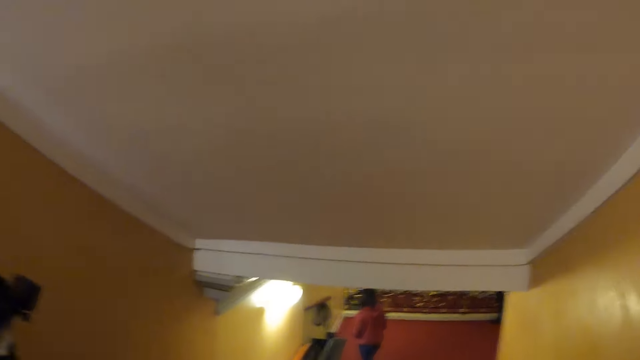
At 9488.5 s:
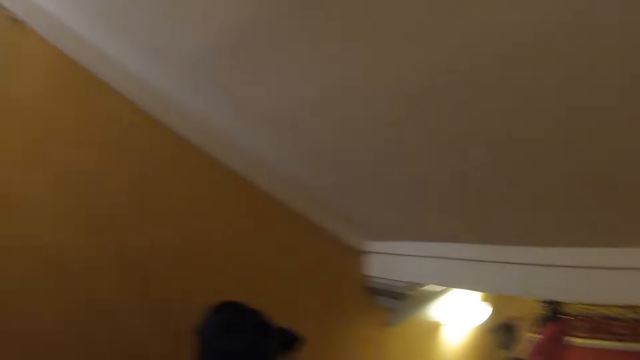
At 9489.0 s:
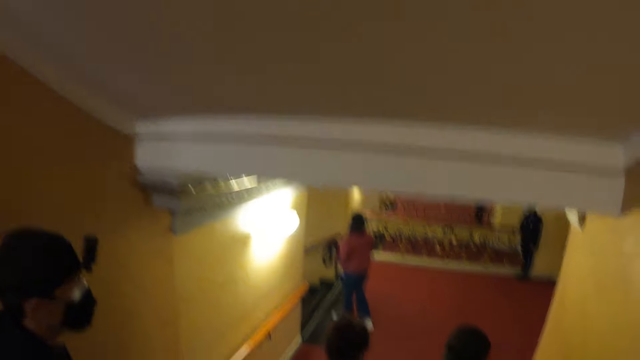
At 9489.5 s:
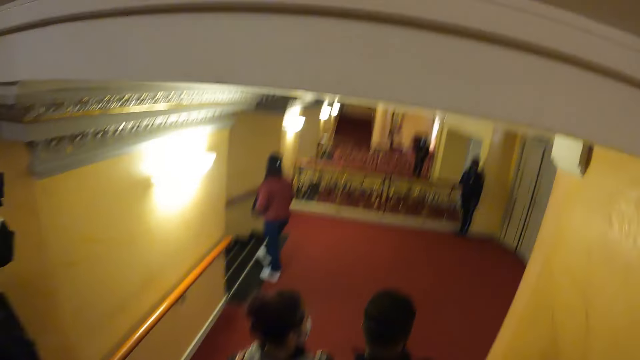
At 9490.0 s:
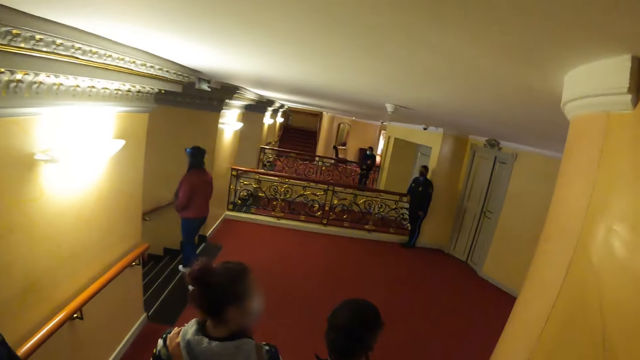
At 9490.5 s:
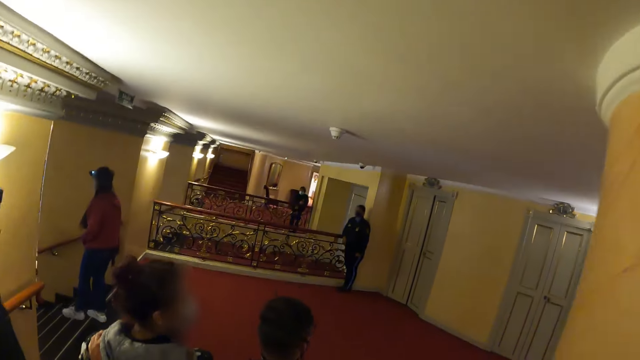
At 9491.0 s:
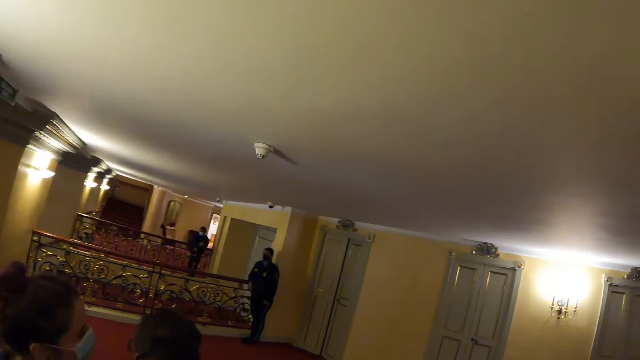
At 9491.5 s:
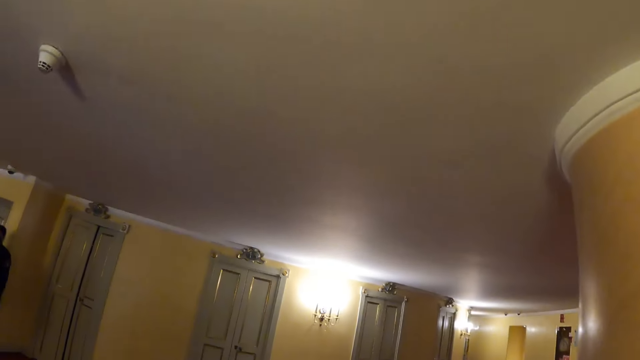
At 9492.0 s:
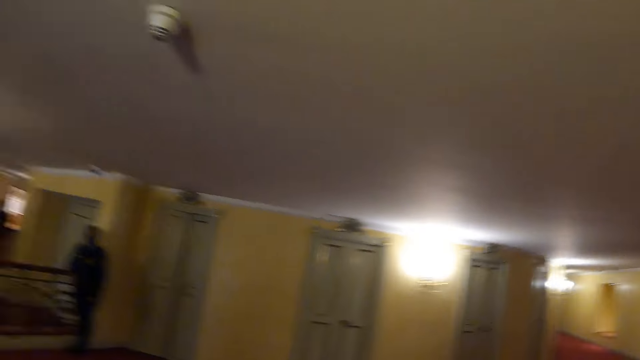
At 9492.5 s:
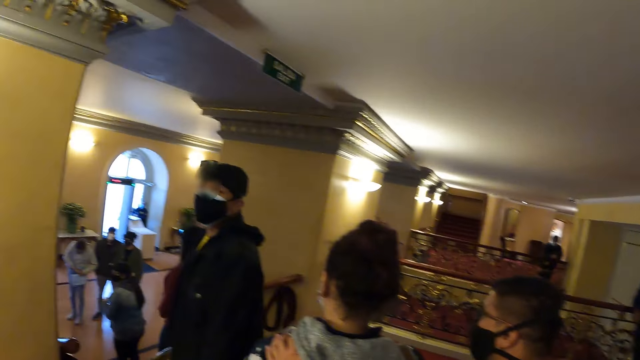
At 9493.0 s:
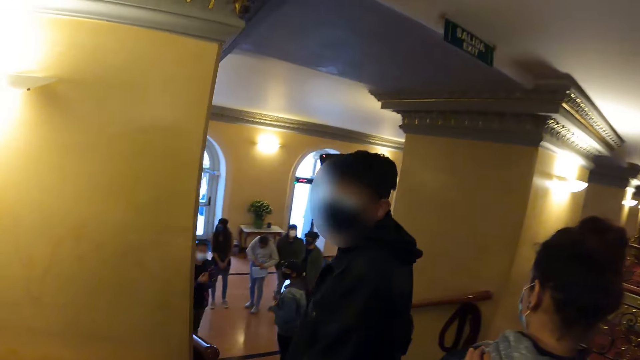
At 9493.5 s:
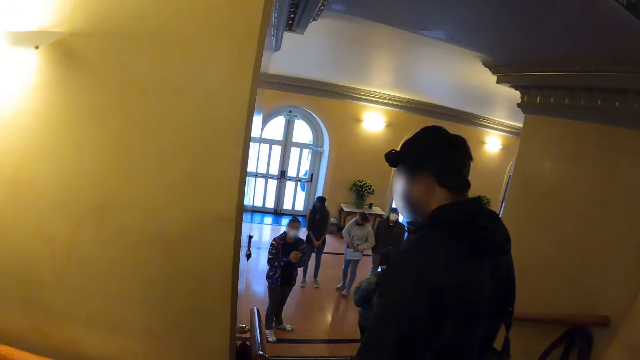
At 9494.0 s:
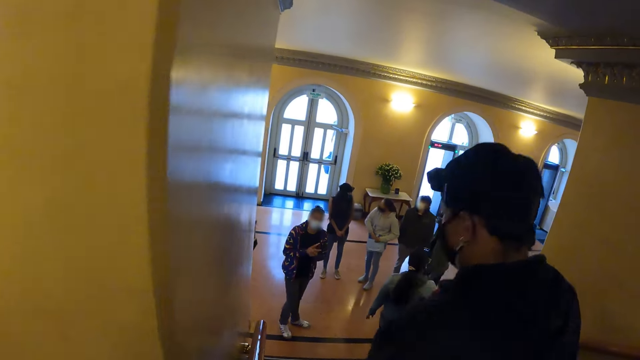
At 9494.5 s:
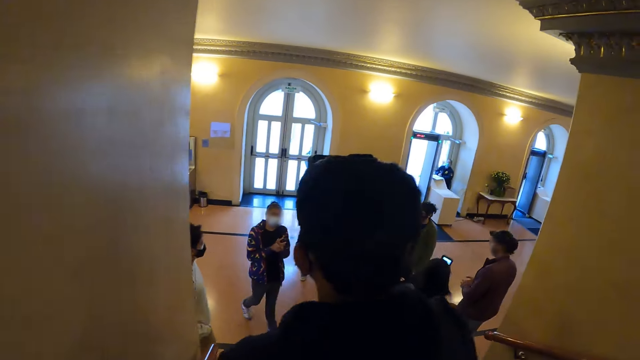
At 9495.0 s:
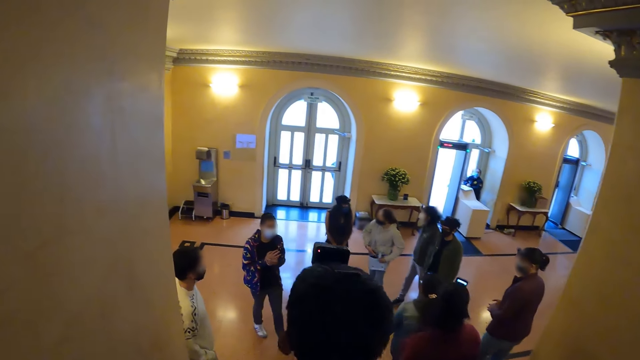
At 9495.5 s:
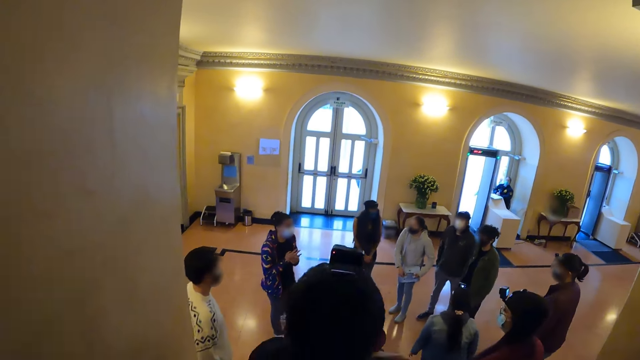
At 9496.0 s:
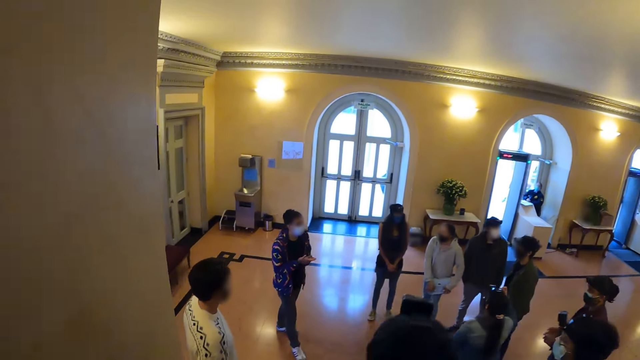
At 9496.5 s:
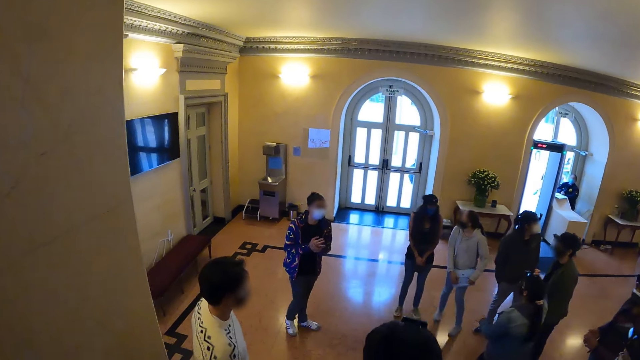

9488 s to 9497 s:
The camera wearer walks around. They look around the corridor. They walk around. They walk down the stairs.

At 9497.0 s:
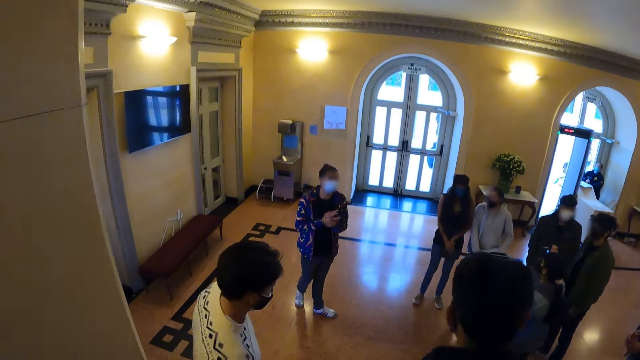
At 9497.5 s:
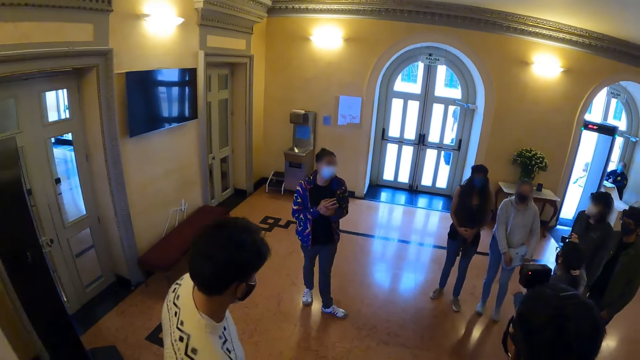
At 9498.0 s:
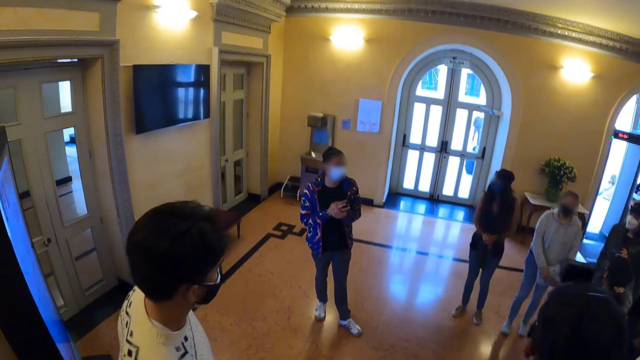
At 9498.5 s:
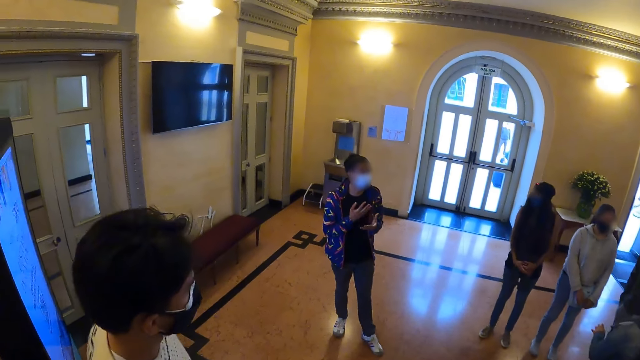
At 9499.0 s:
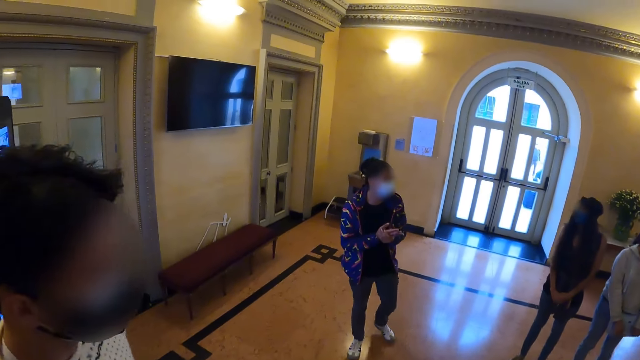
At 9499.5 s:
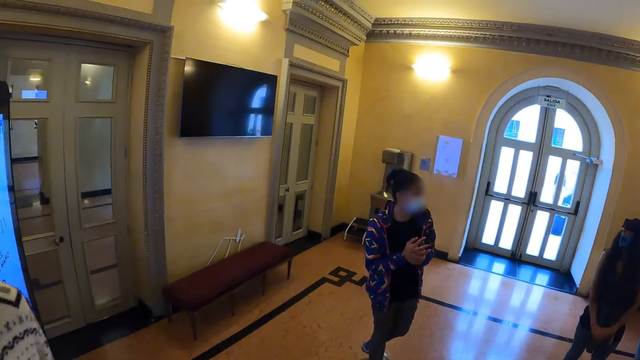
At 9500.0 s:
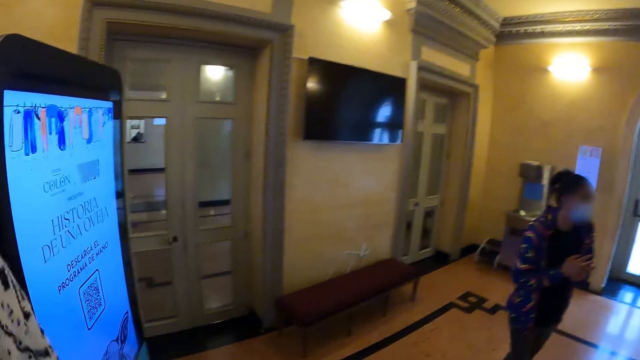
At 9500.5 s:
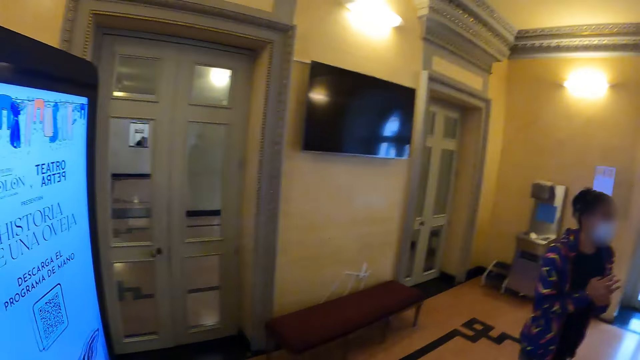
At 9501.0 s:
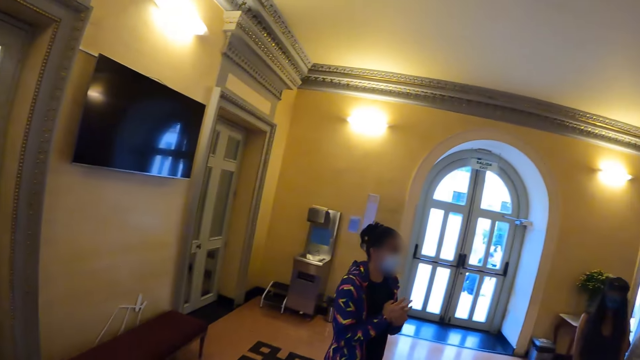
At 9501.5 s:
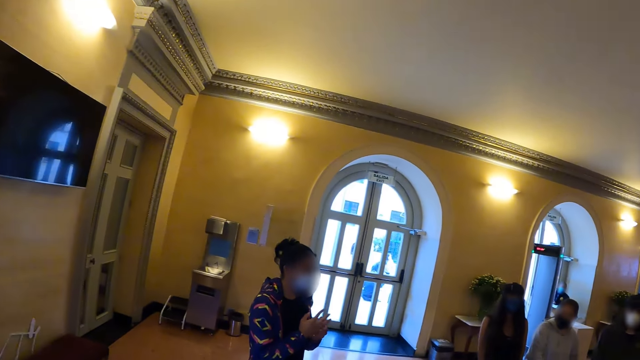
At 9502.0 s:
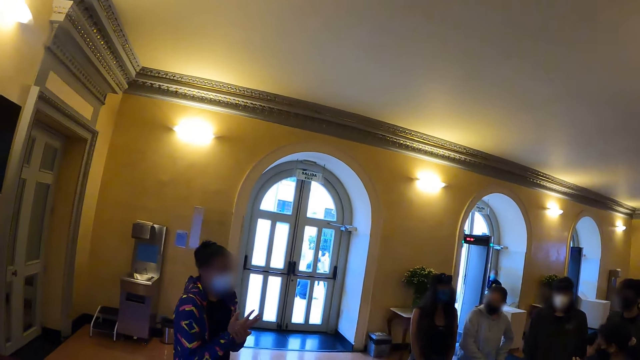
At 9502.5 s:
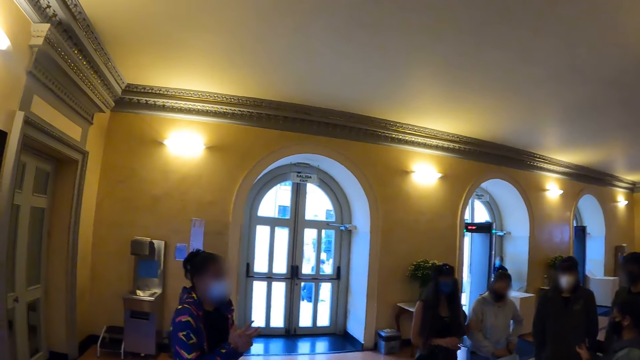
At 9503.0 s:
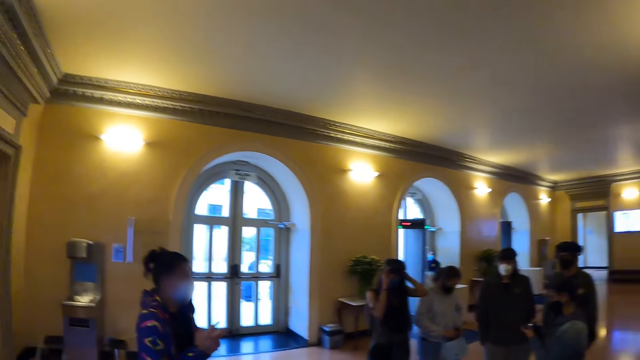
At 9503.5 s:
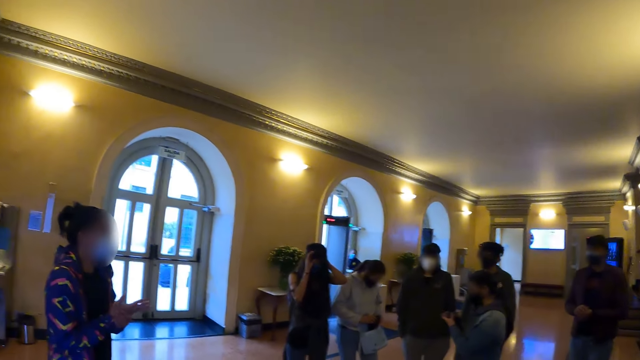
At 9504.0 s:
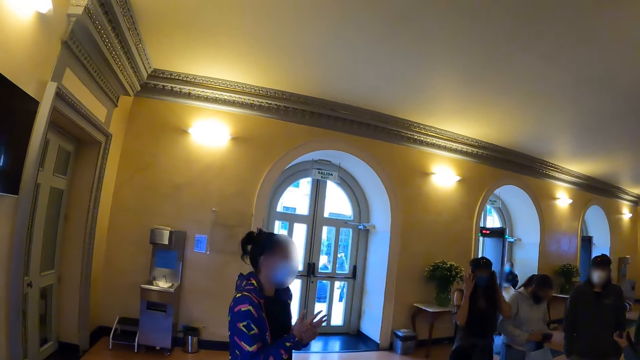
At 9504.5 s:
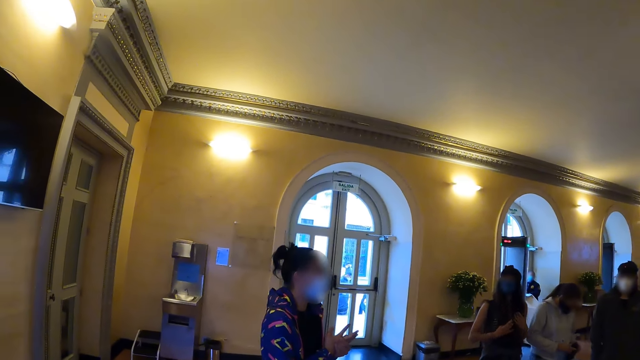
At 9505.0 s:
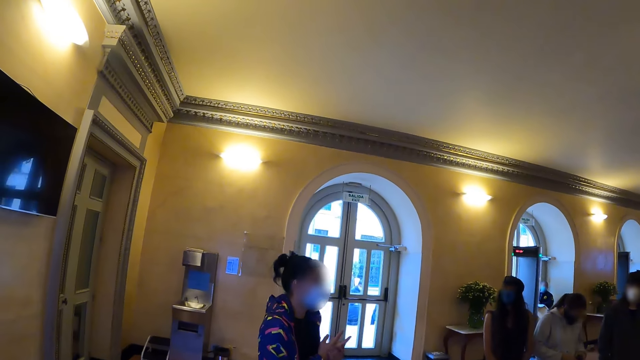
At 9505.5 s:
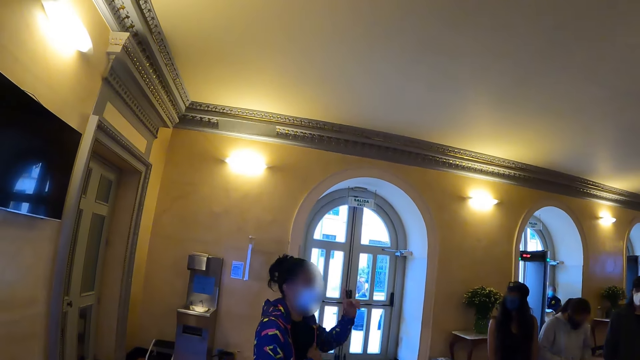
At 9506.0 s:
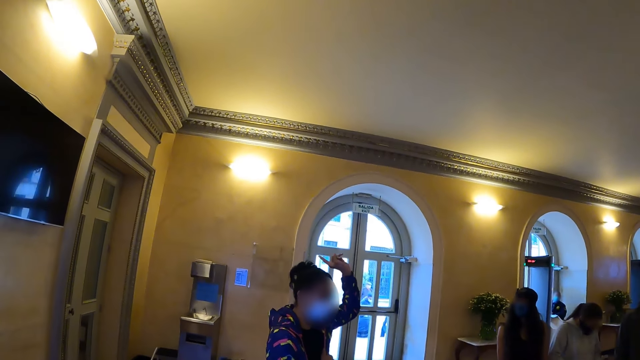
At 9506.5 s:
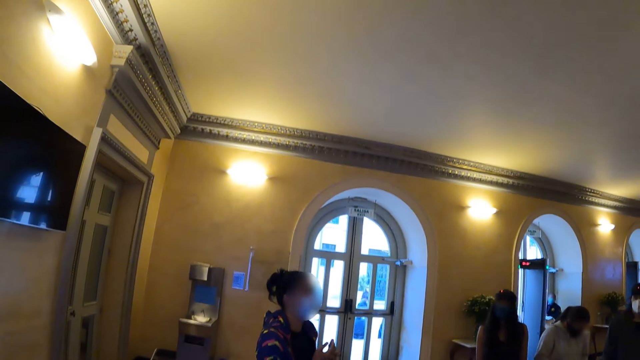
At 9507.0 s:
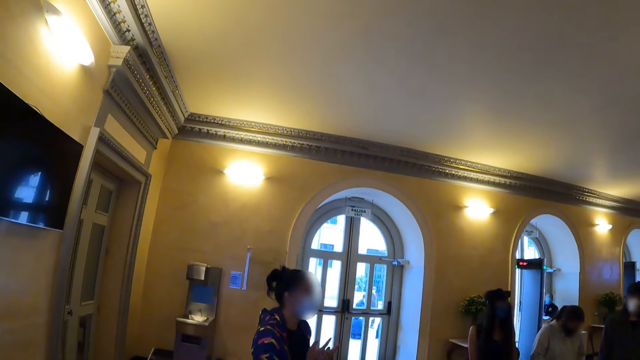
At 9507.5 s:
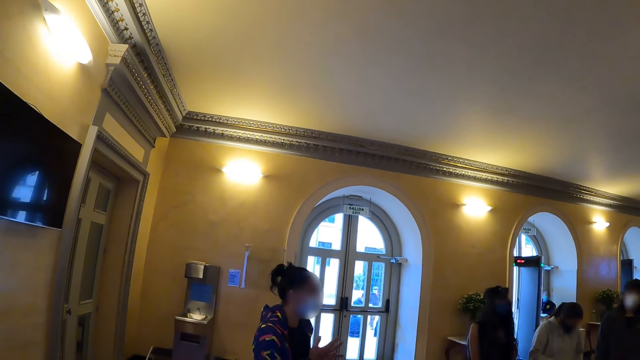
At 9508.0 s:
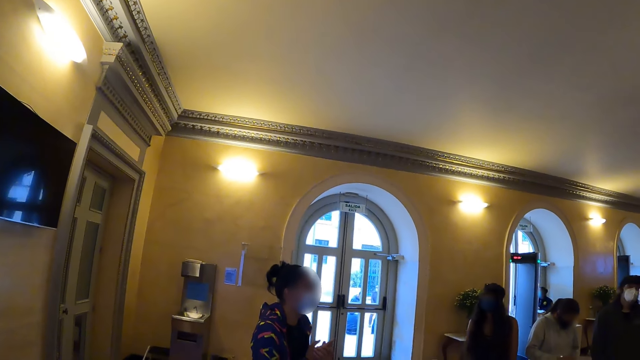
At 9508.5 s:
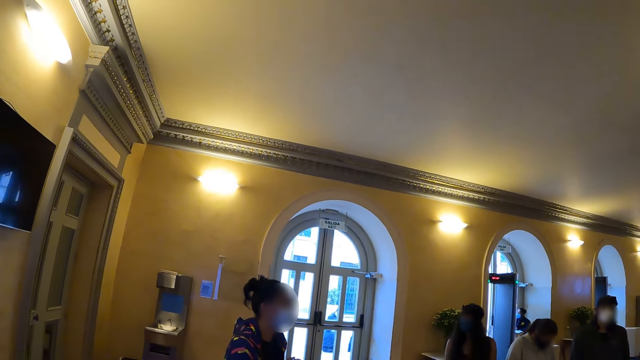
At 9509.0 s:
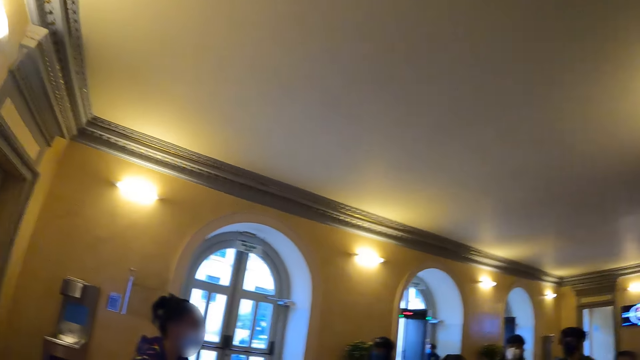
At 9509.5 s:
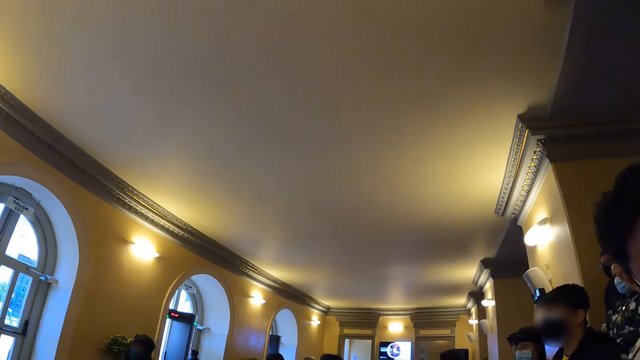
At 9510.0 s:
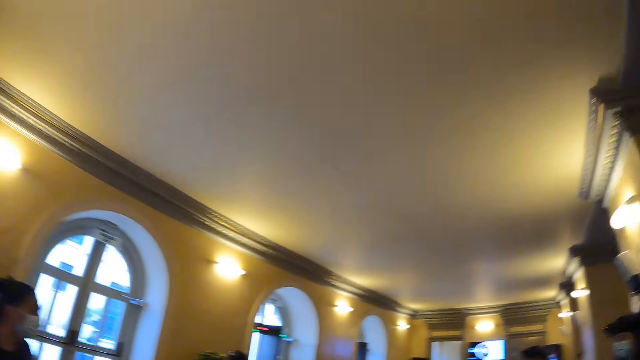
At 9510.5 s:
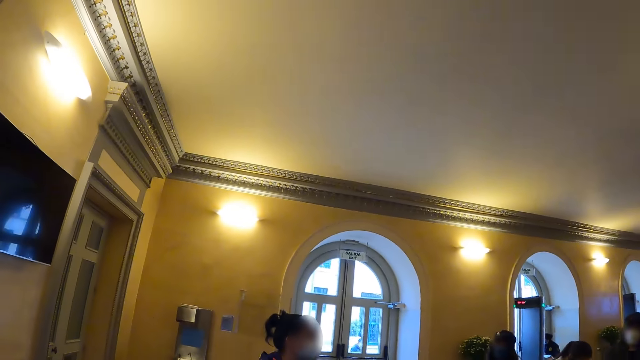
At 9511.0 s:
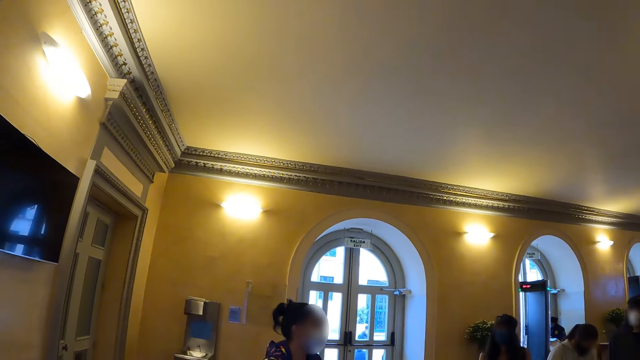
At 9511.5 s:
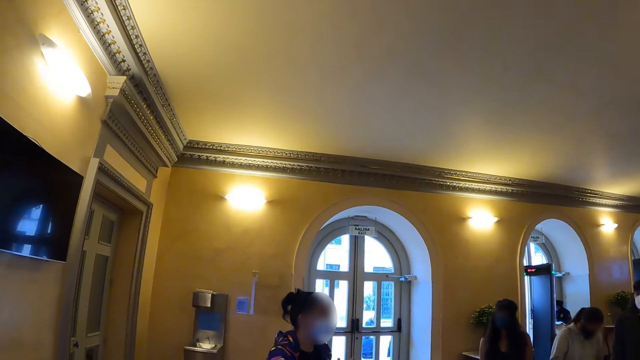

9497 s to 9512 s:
A man converses with colleagues. The camera wearer walks around and looks around the hall. The man converses with colleagues. A woman touches her camera. The camera wearer looks around. The man converses with colleagues. The man lifts the left hand and converses with colleagues. The camera wearer looks around the hall.
